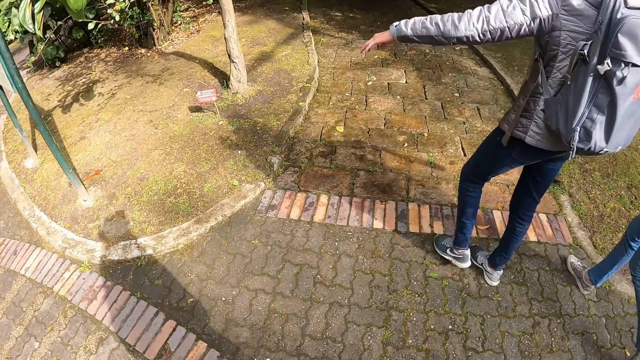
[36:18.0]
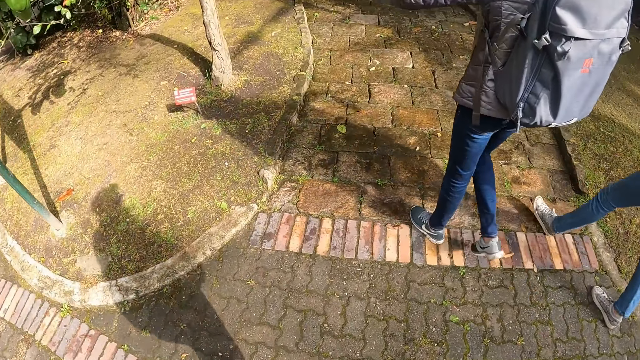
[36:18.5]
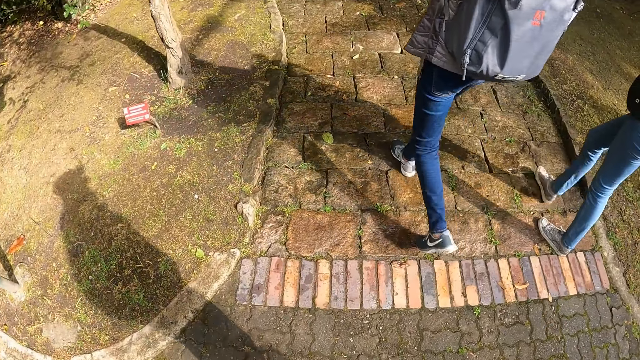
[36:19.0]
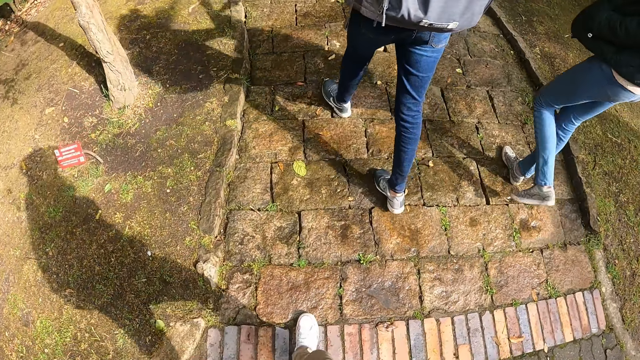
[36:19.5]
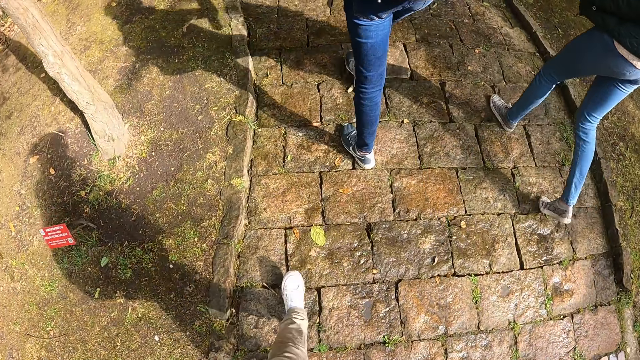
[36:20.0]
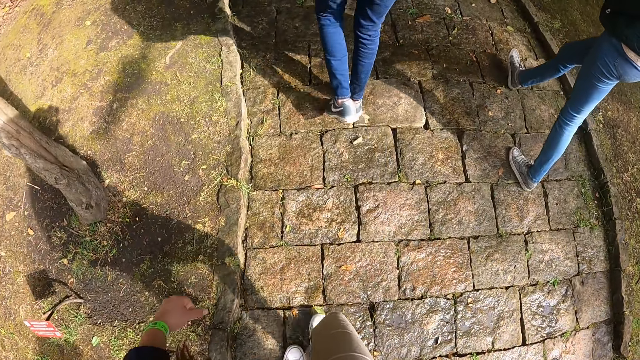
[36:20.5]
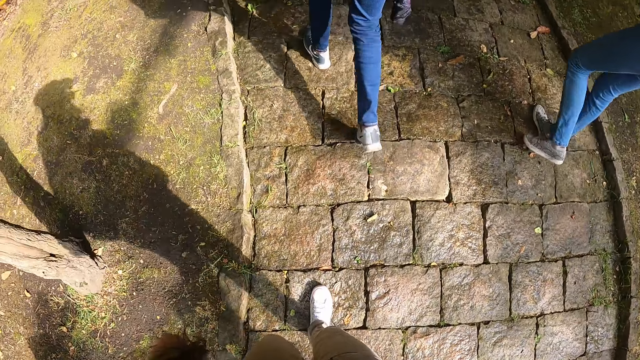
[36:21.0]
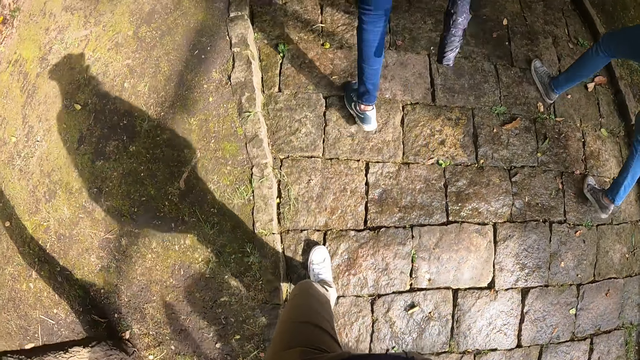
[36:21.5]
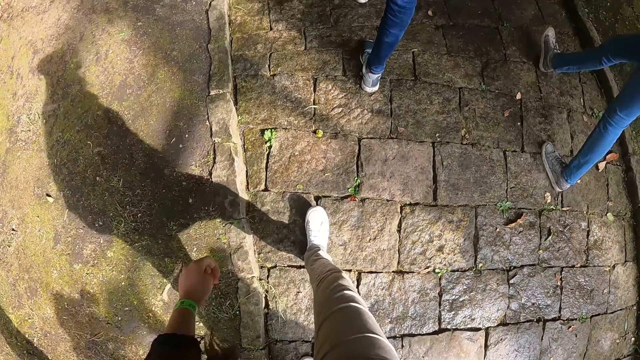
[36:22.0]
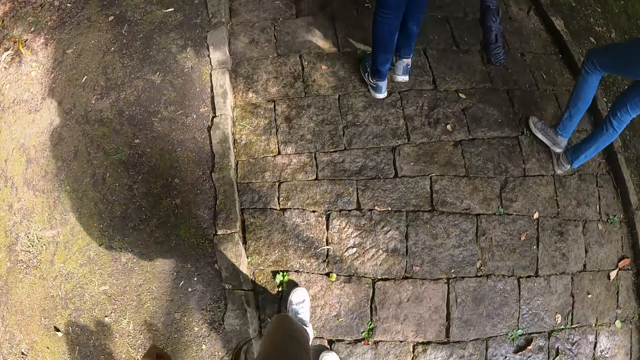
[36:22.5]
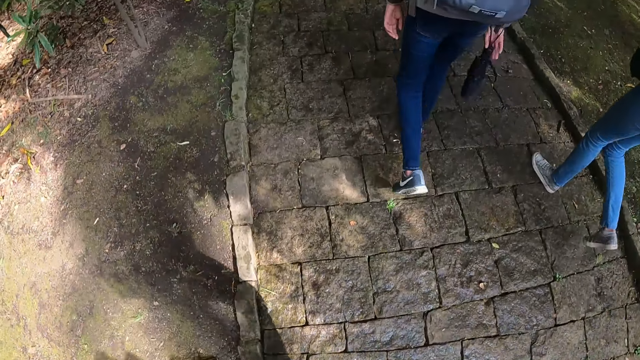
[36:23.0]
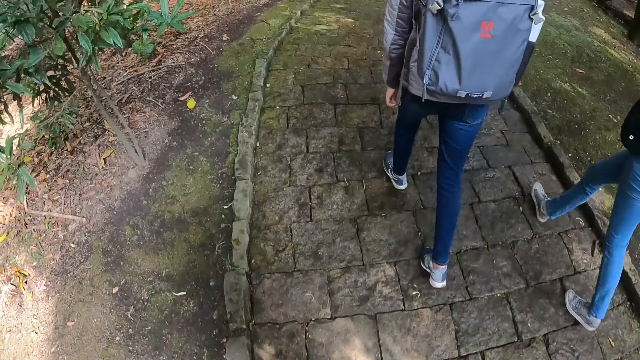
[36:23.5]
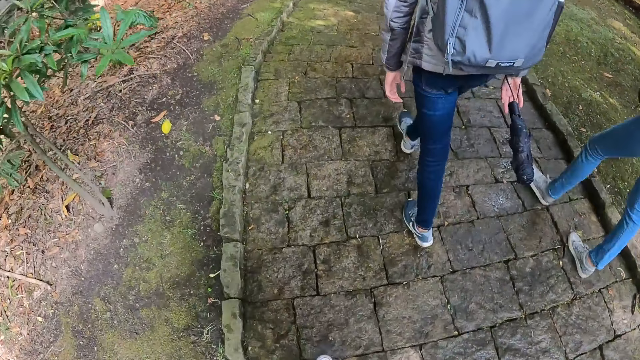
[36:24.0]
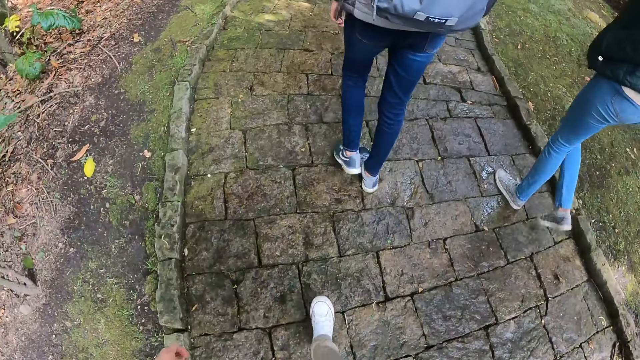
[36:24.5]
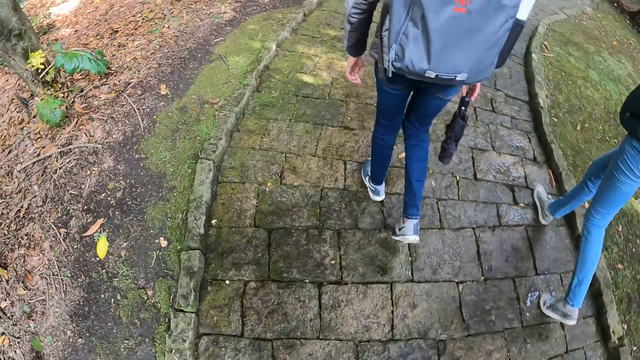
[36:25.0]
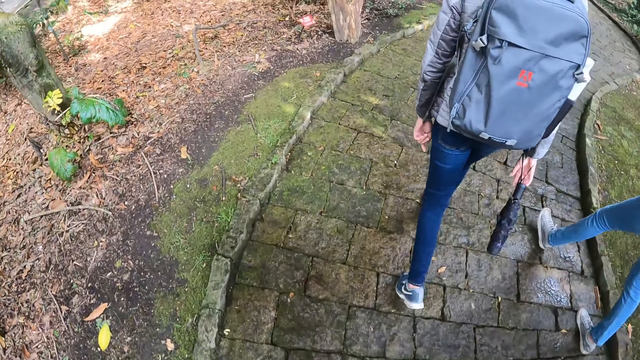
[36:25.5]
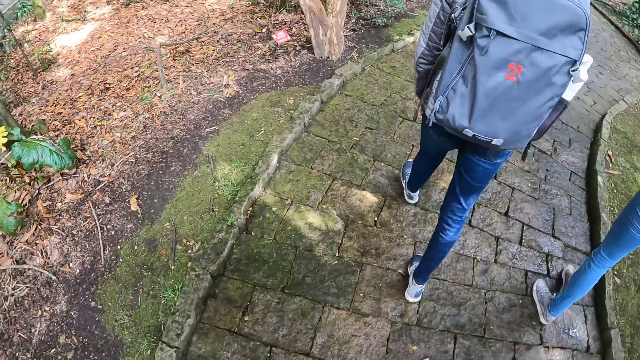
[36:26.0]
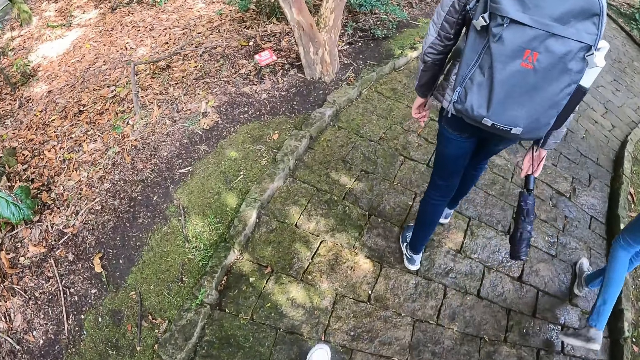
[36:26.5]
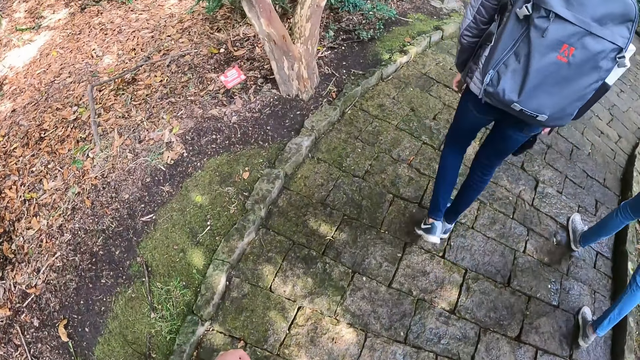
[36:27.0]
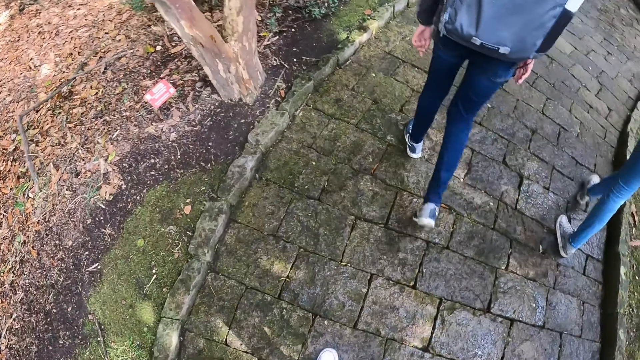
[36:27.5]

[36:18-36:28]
A person sways hands. The camera wearer walks on the pavements.

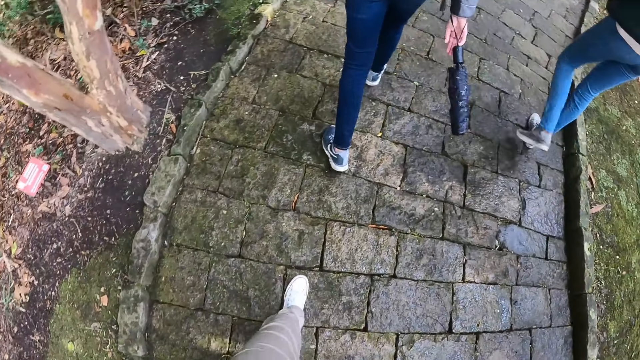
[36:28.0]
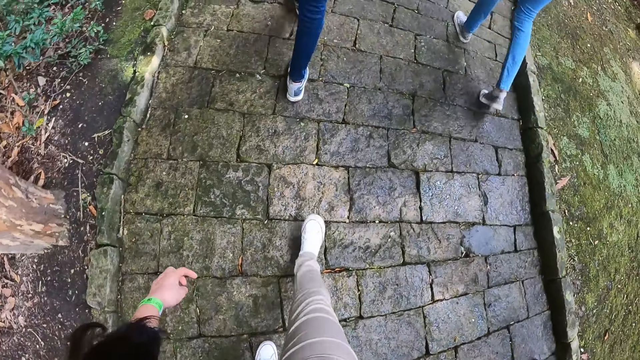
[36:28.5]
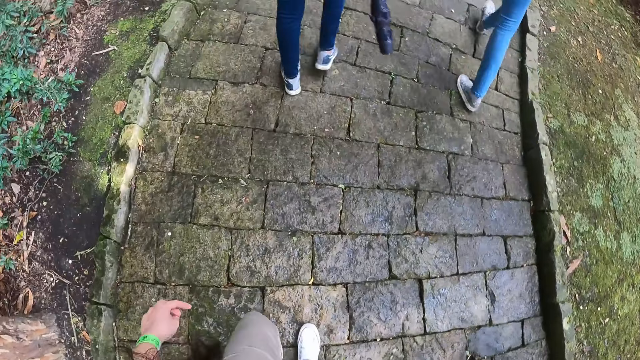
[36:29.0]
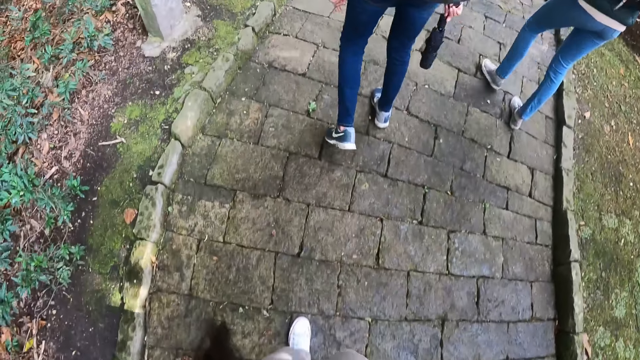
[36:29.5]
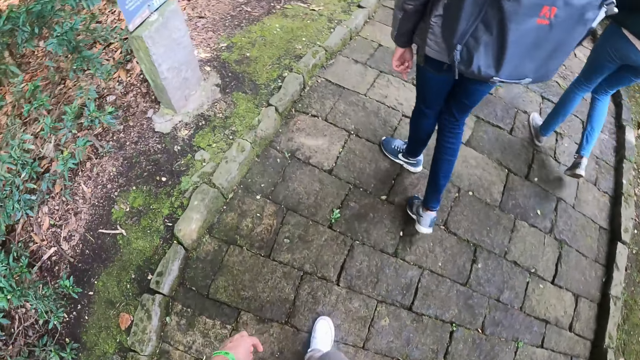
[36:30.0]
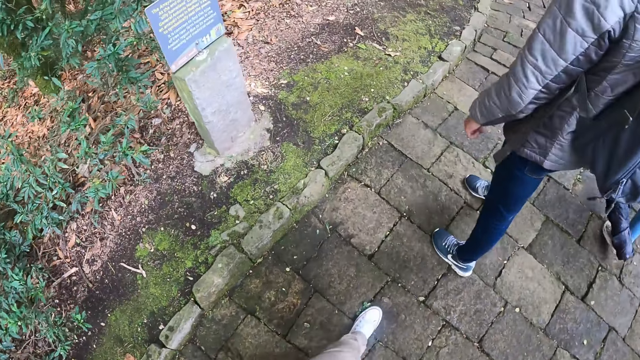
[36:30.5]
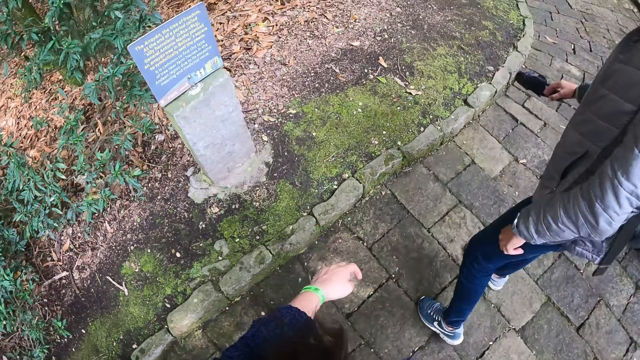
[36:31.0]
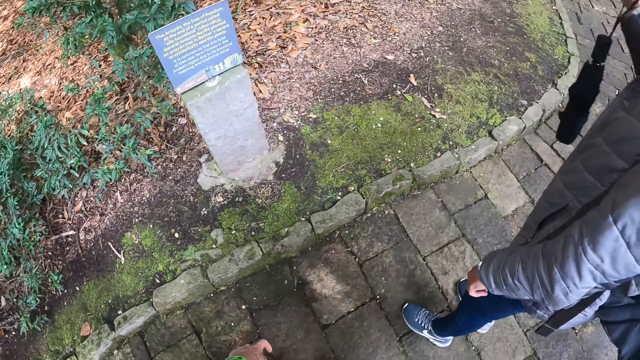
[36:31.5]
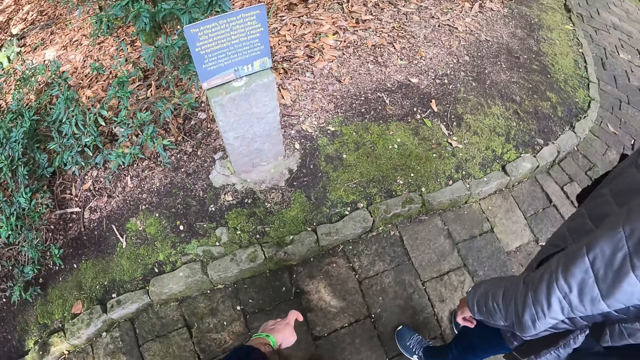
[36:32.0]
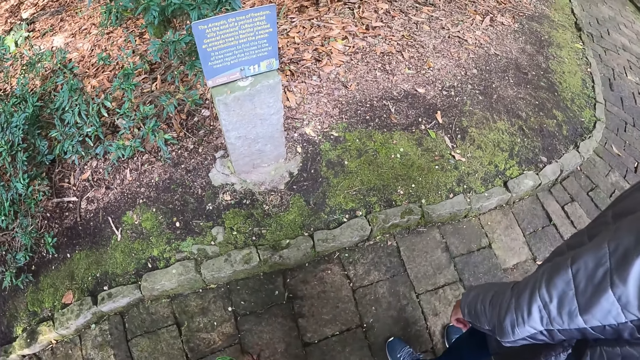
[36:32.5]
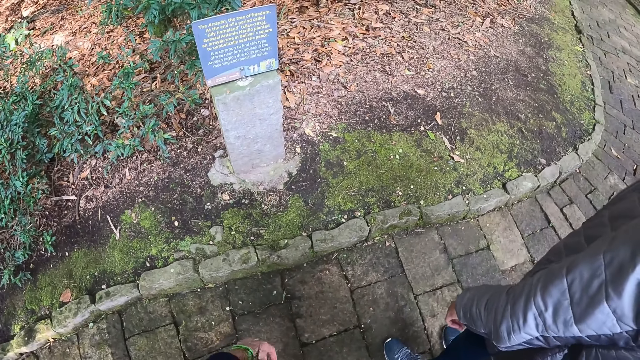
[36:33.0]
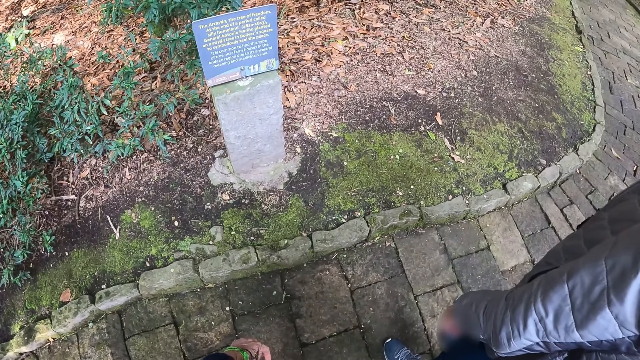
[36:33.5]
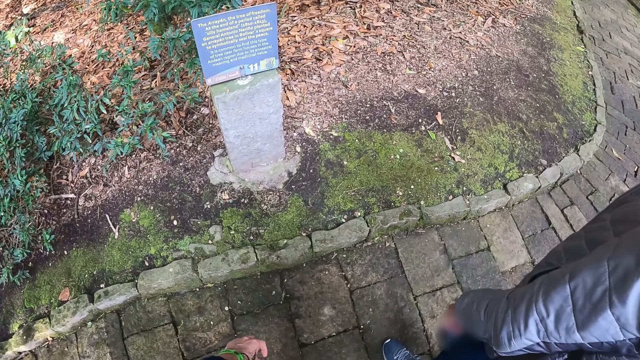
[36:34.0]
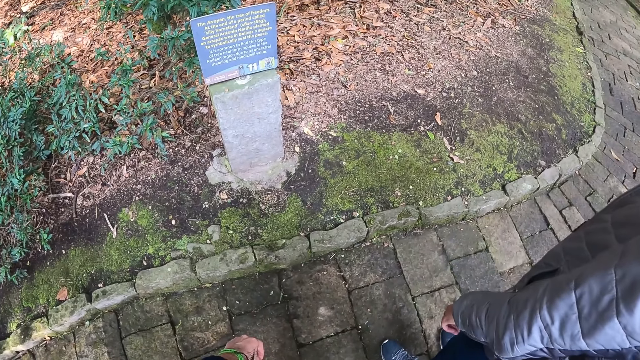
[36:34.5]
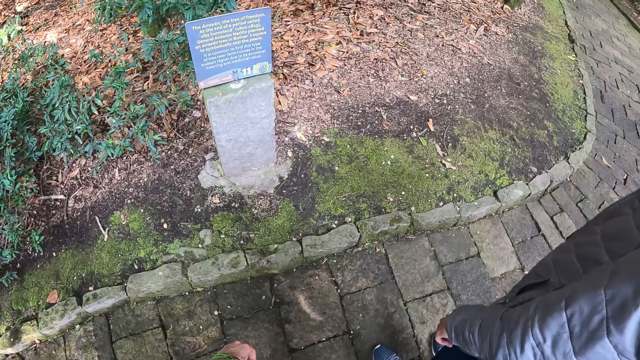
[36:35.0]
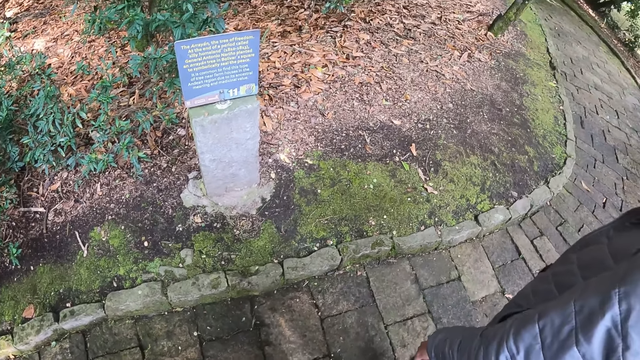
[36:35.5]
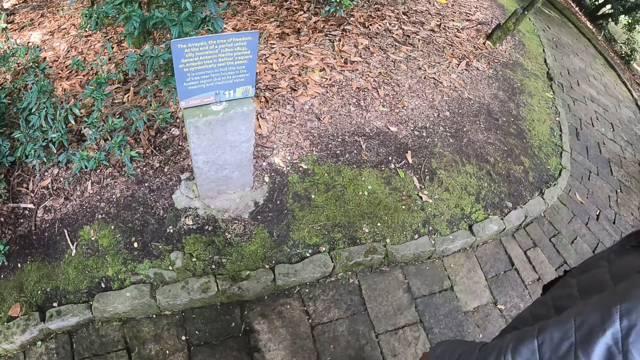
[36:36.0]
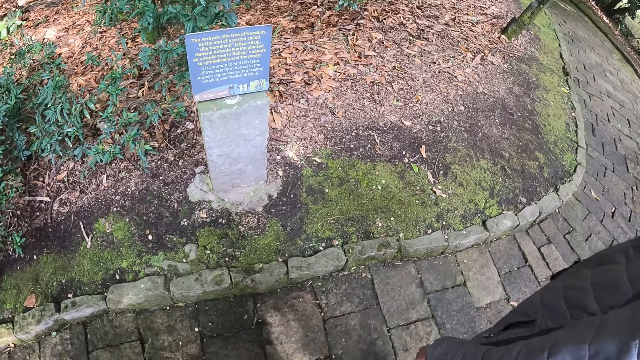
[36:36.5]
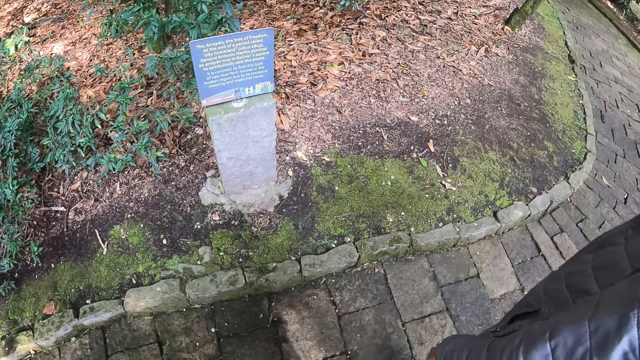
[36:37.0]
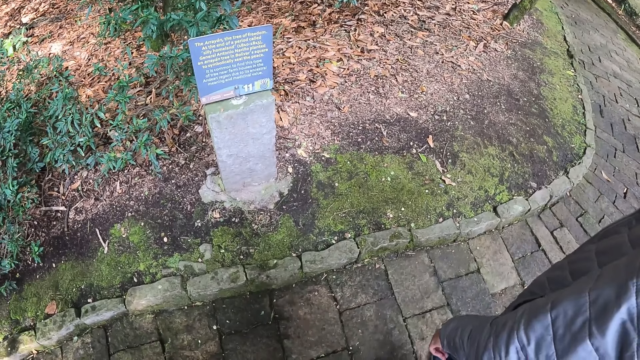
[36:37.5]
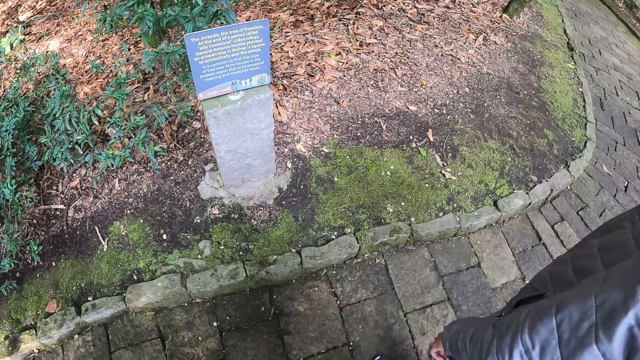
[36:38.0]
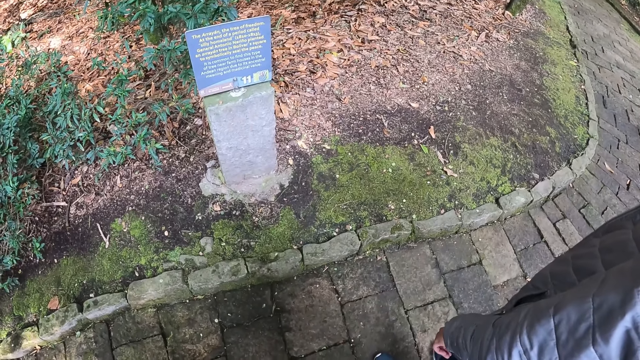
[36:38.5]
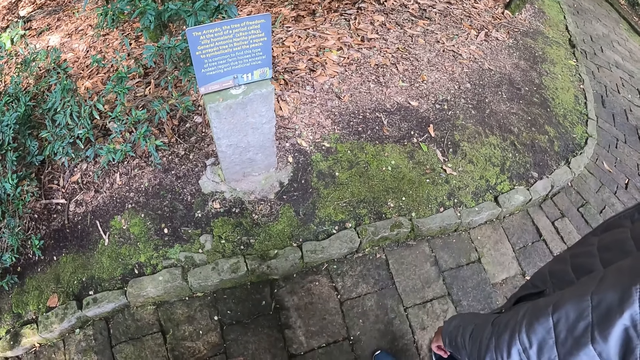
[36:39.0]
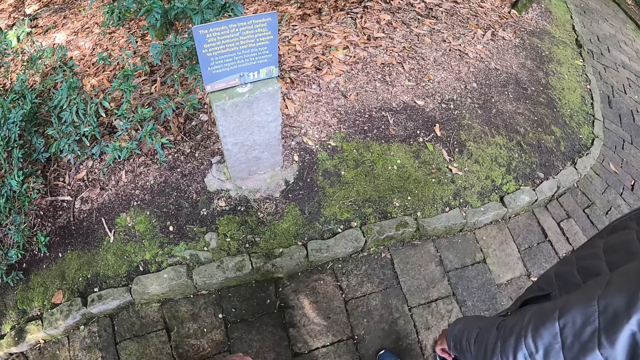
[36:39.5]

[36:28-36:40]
The camera wearer stands in front of a sign post with the group of people. A person converses with the camera wearer.
